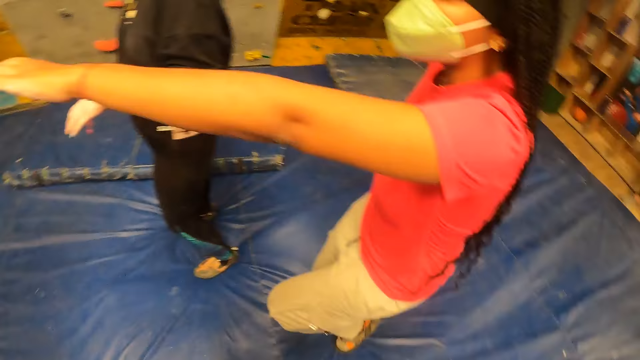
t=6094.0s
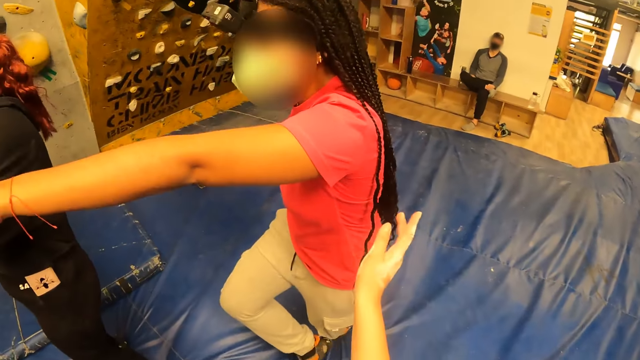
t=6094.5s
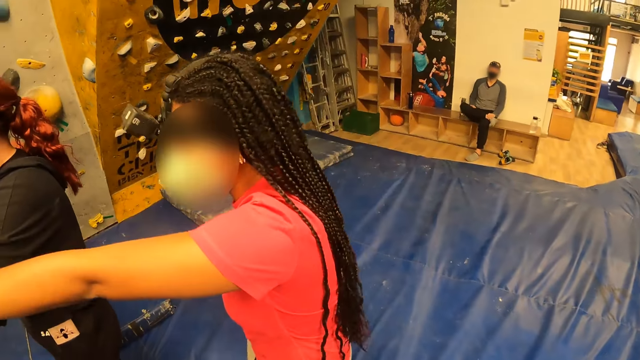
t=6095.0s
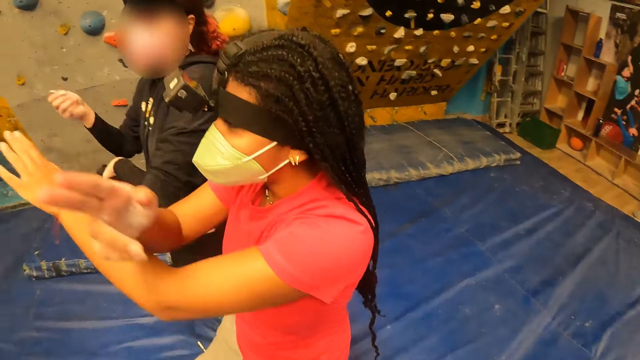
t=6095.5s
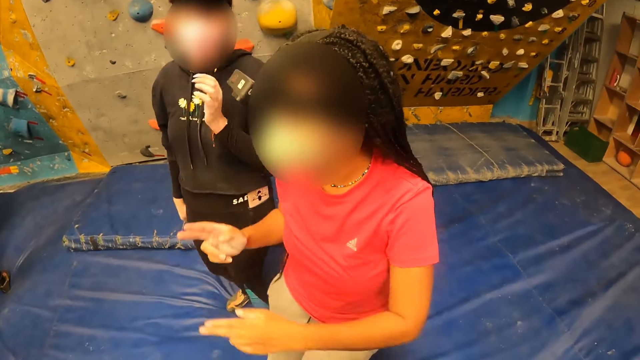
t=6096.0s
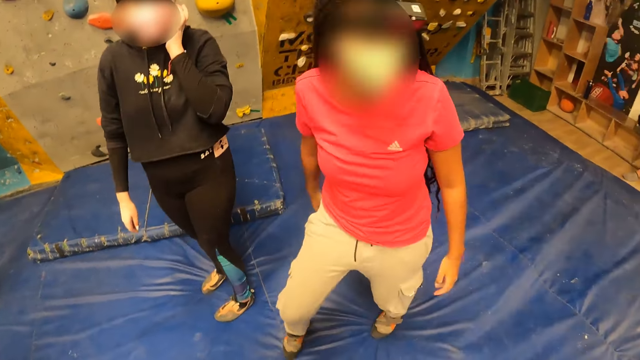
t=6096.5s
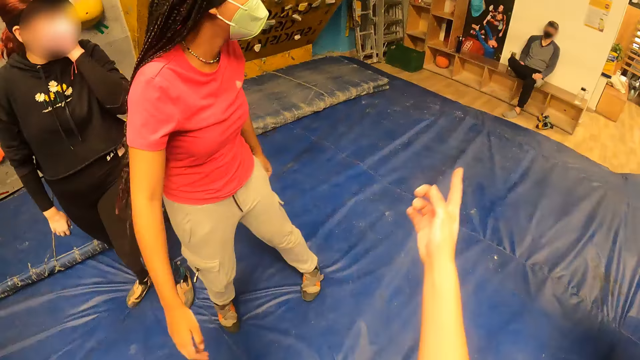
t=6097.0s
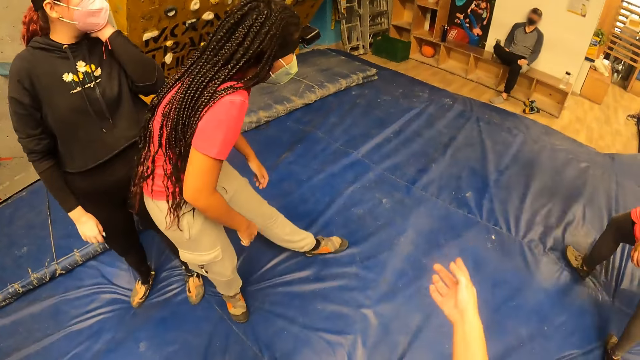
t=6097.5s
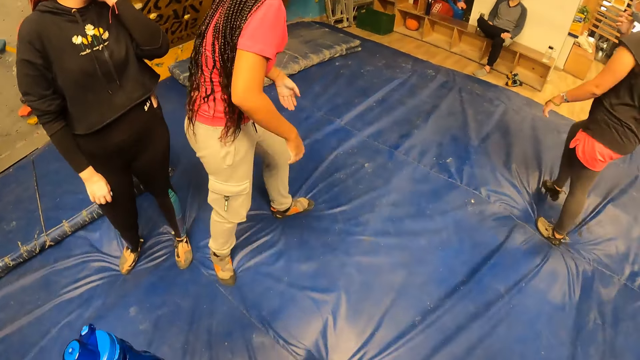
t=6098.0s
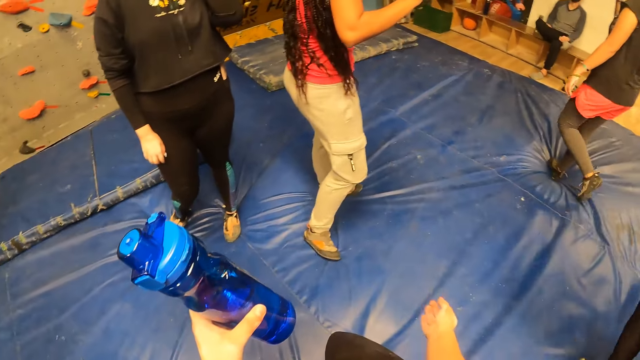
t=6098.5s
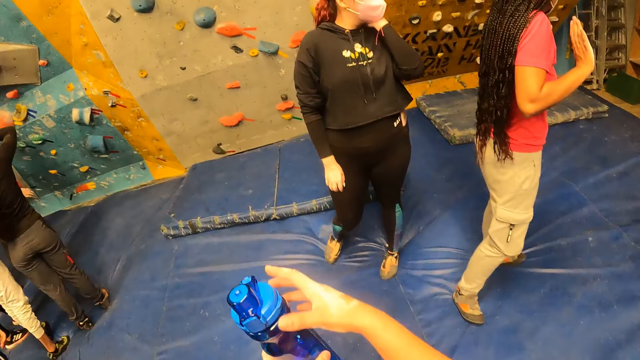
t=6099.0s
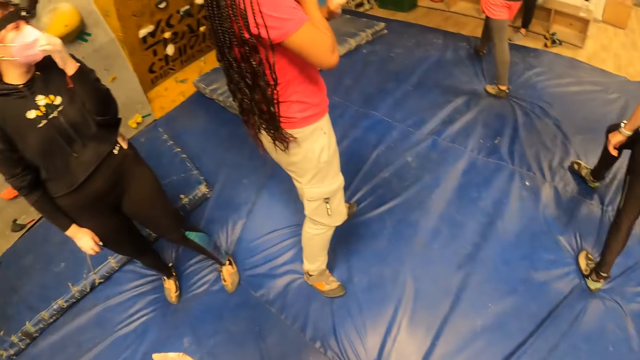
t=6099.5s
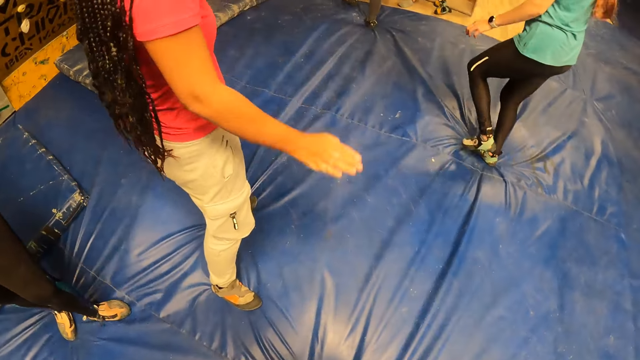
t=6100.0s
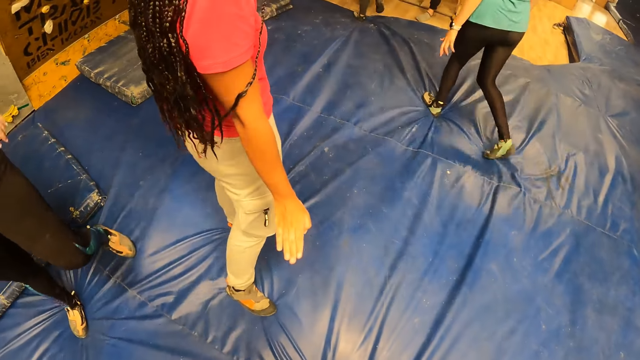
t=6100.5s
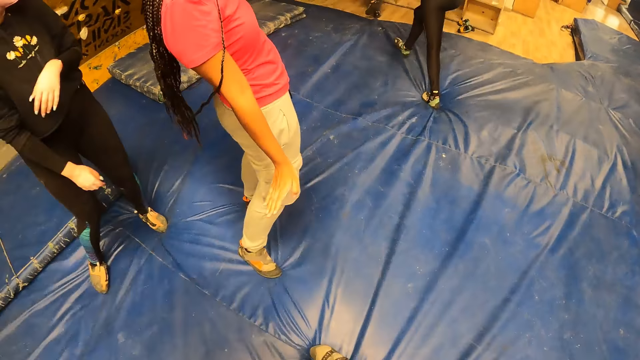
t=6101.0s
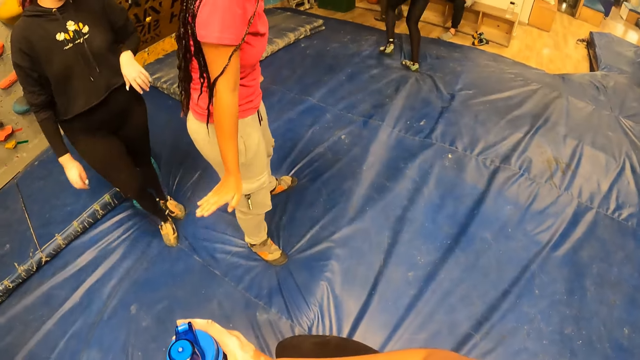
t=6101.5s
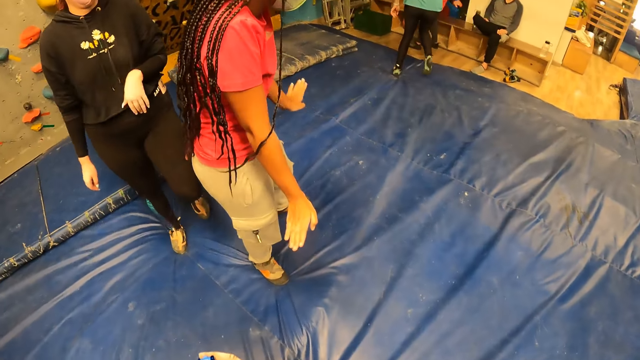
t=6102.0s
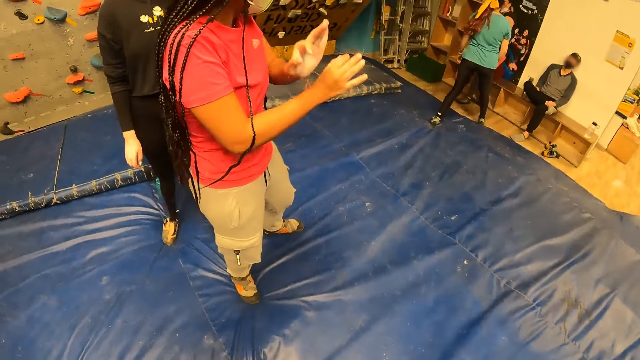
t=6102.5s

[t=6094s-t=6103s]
The camera wearer lifts his hand. He looks around the room.

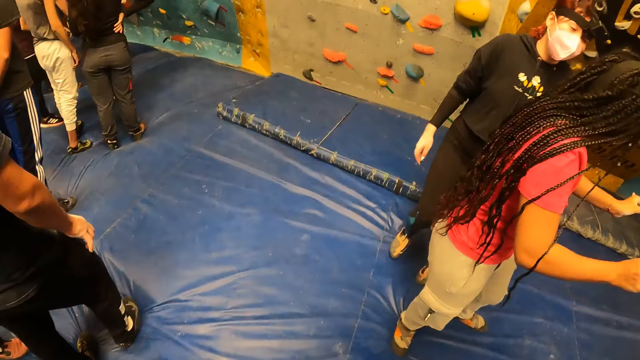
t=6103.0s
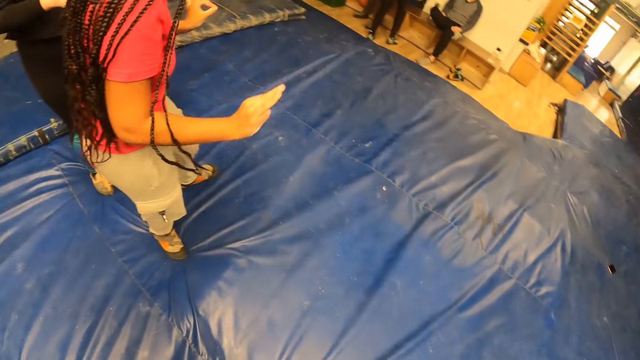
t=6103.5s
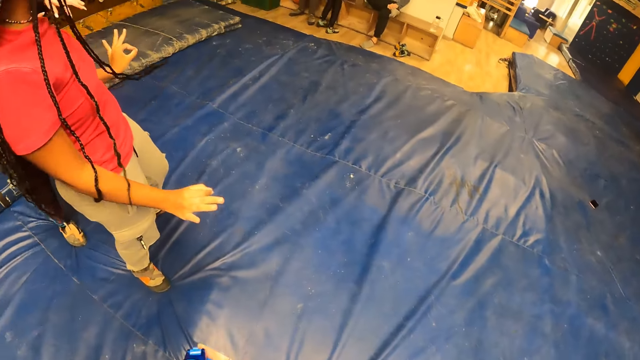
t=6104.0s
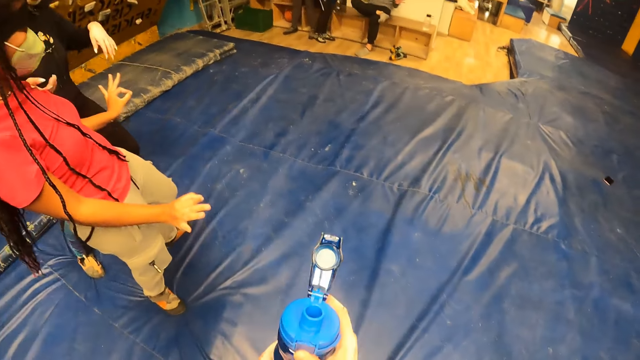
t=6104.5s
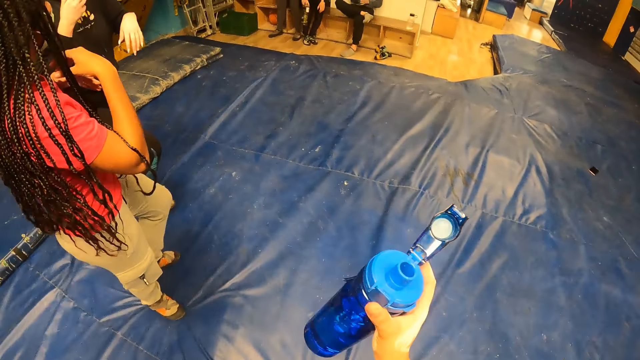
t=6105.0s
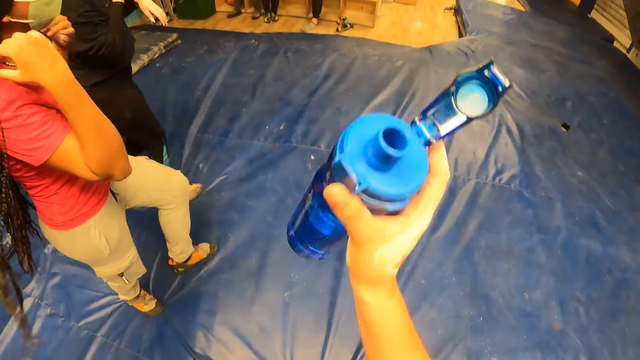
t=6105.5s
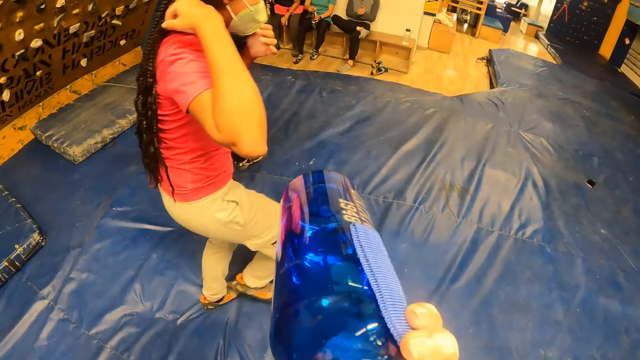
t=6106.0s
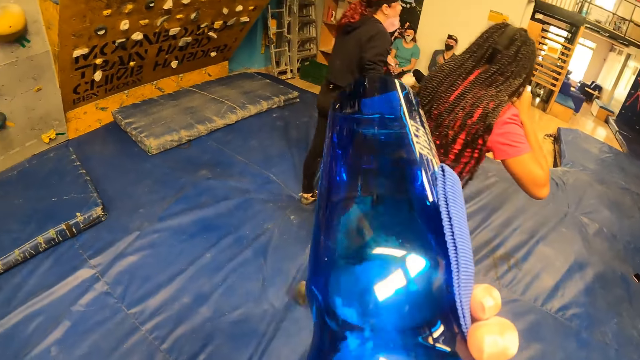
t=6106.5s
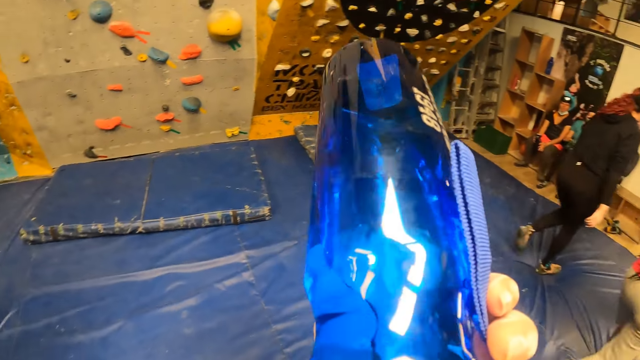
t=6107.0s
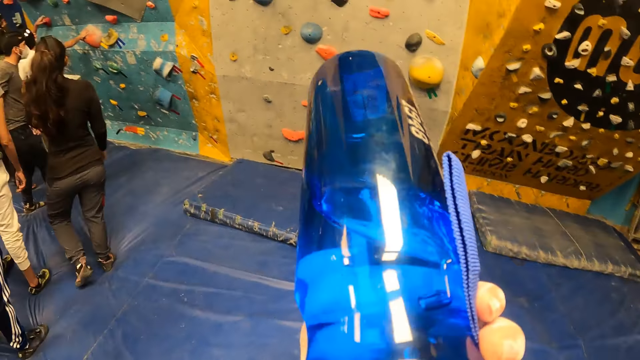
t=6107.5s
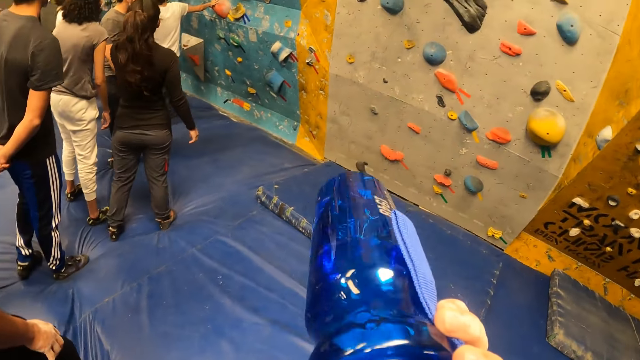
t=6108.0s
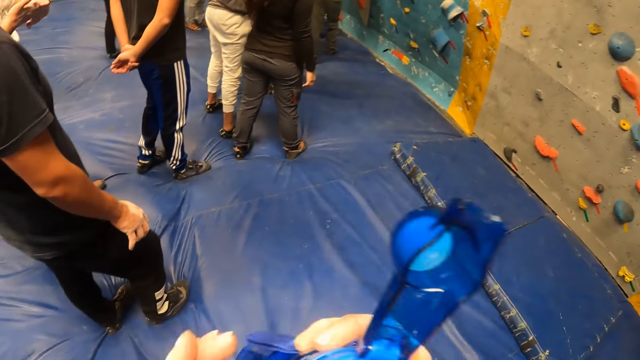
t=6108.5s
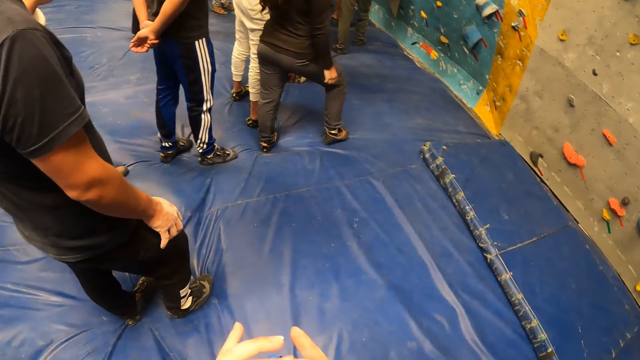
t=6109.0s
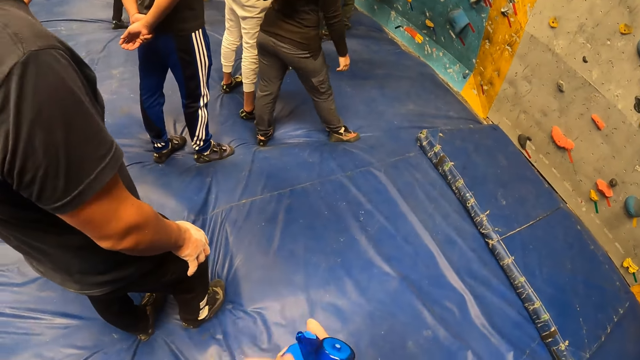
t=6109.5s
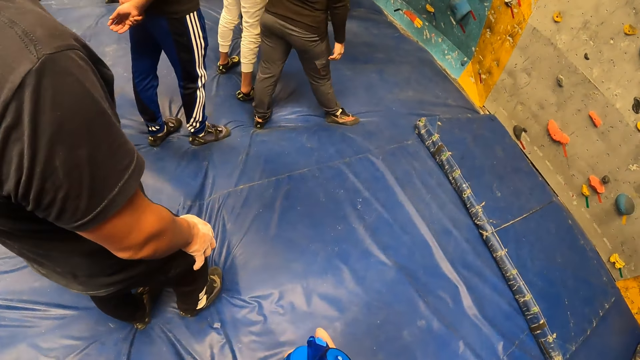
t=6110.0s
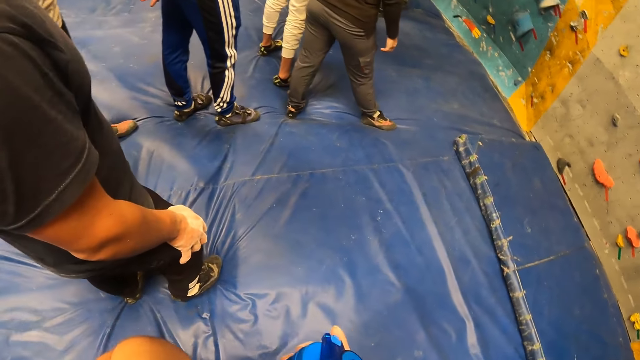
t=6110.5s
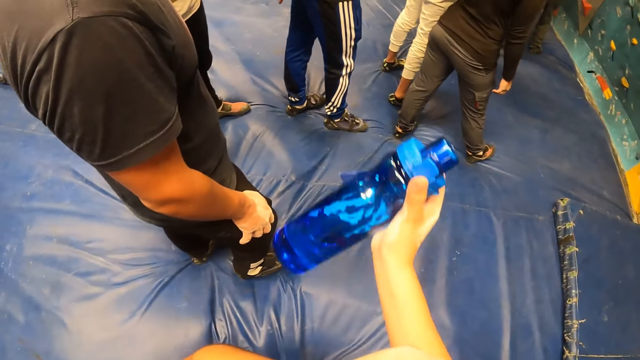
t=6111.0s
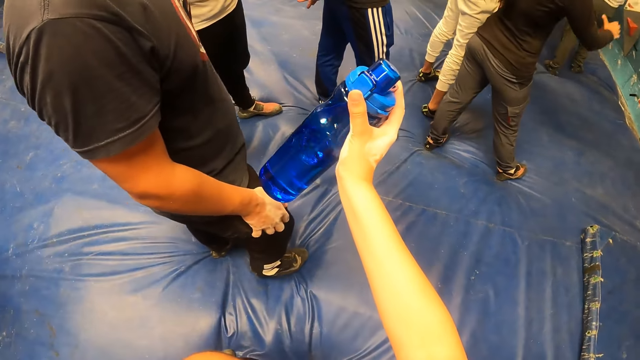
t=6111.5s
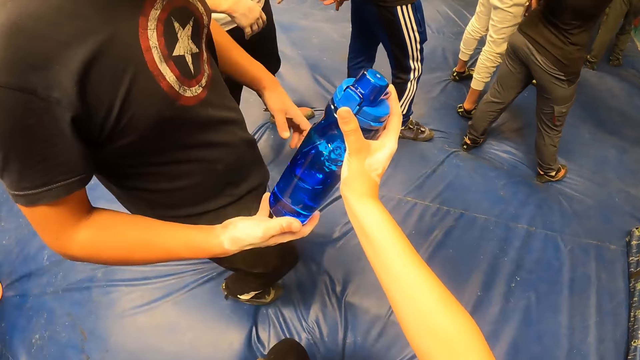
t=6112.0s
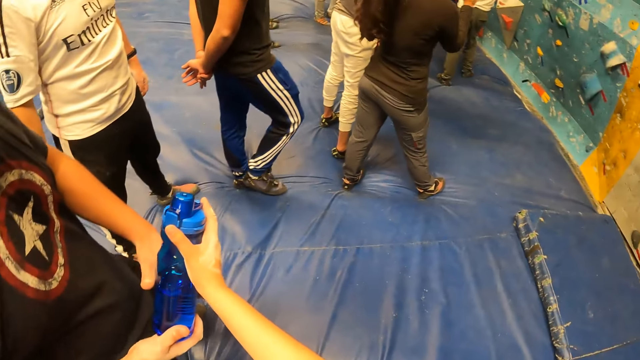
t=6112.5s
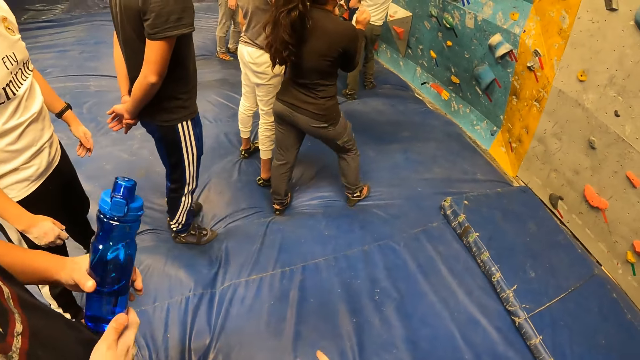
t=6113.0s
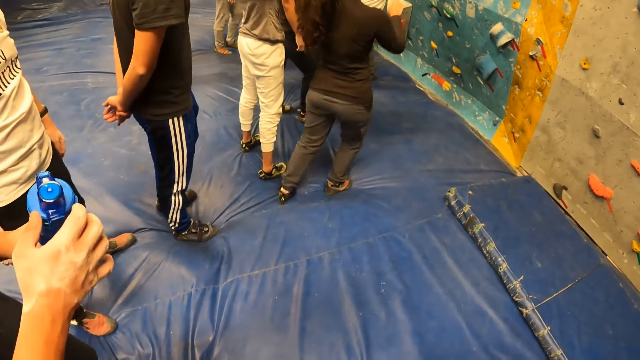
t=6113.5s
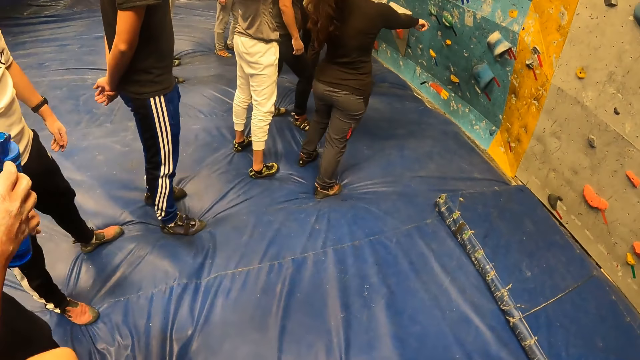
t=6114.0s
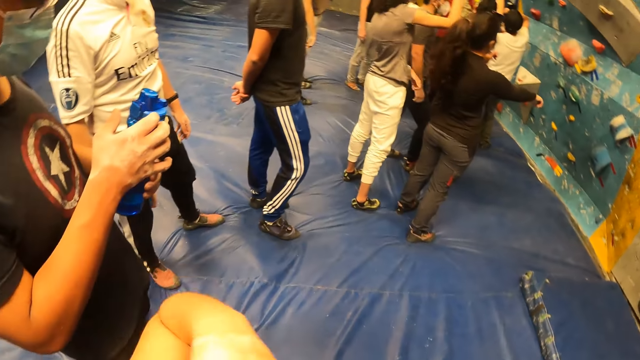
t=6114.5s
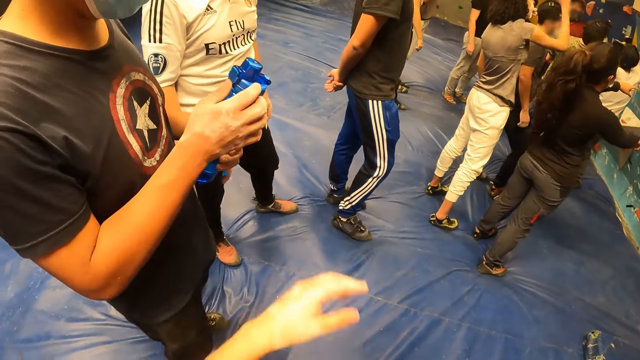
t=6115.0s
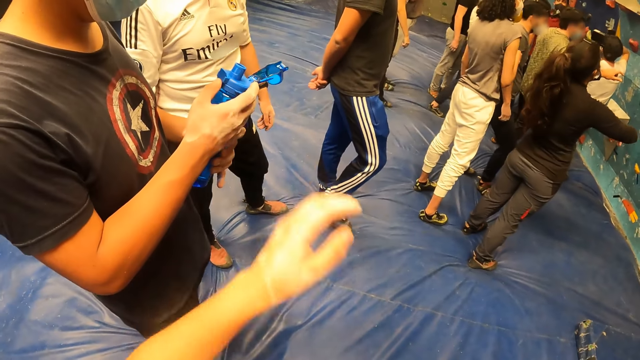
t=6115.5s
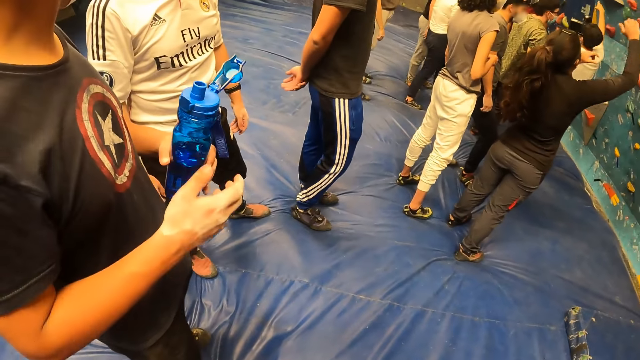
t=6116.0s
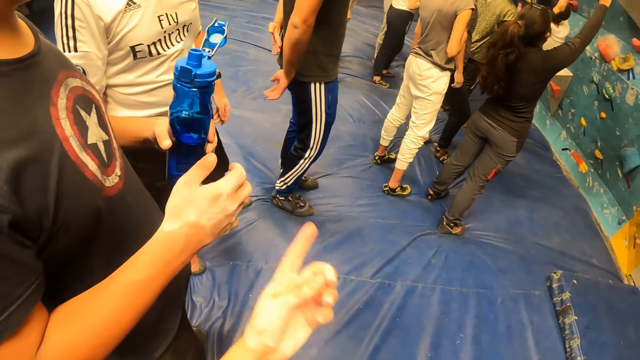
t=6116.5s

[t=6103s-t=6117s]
The camera wearer holds the bottle. He drinks water from the water bottle with his right hand. He passes the water bottle to a man with his right hand. The man opens the water bottle with his right hand.
